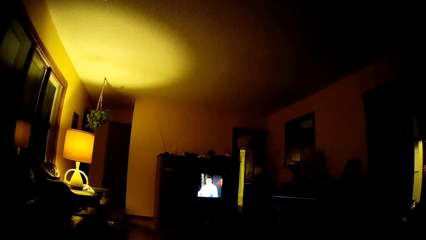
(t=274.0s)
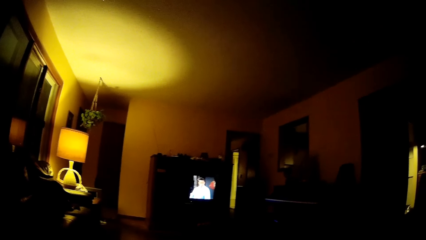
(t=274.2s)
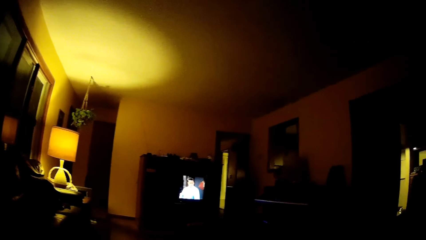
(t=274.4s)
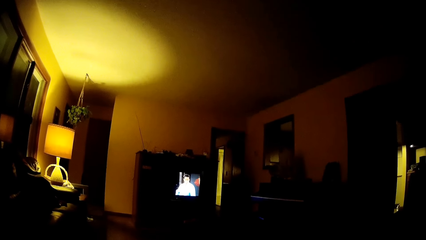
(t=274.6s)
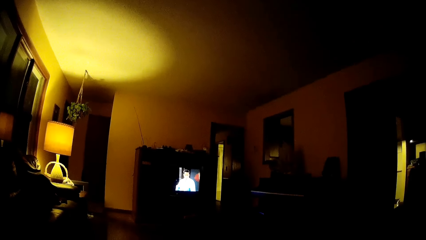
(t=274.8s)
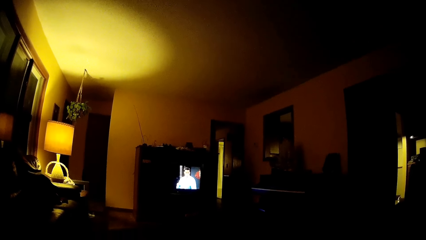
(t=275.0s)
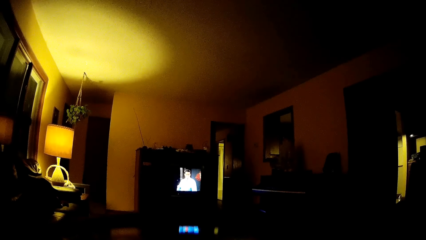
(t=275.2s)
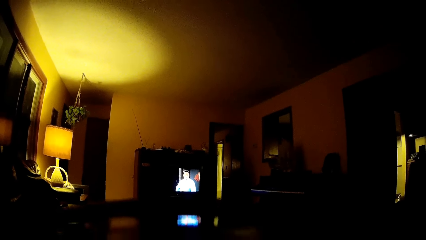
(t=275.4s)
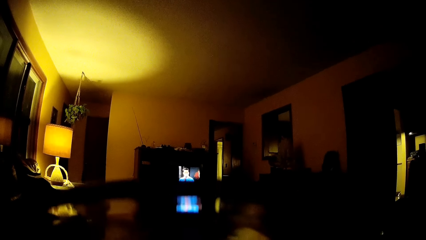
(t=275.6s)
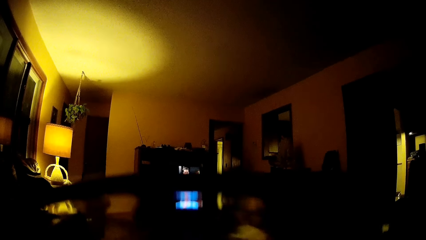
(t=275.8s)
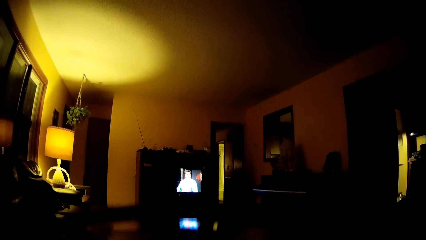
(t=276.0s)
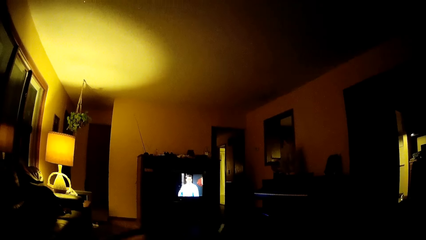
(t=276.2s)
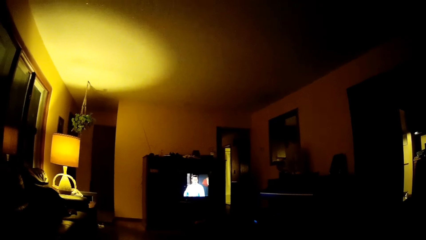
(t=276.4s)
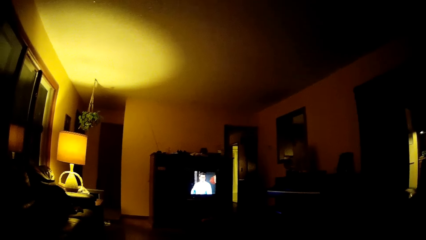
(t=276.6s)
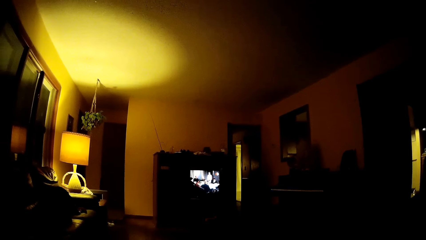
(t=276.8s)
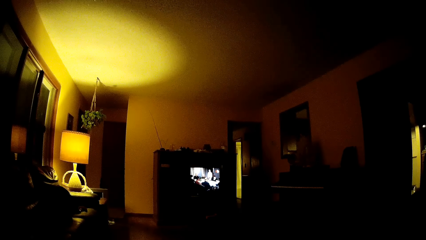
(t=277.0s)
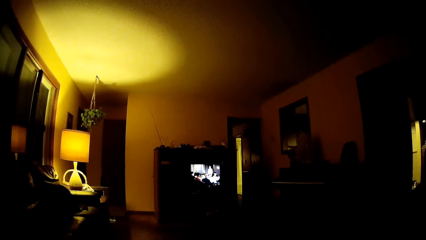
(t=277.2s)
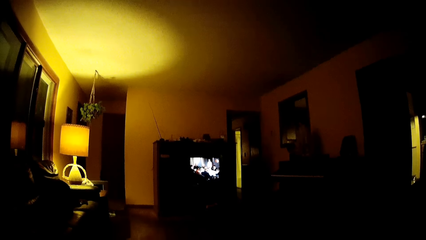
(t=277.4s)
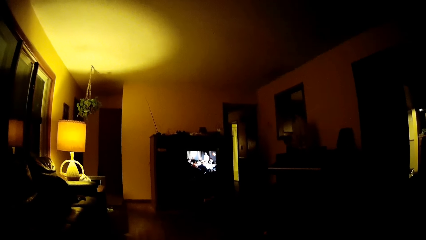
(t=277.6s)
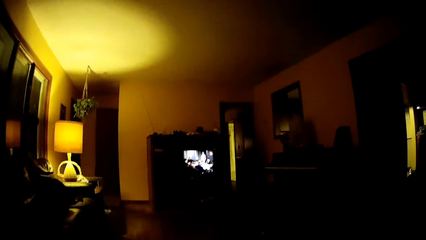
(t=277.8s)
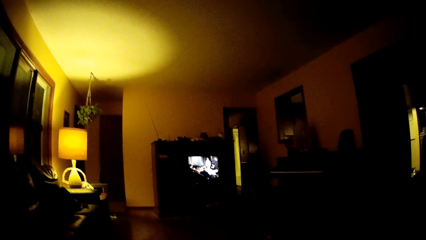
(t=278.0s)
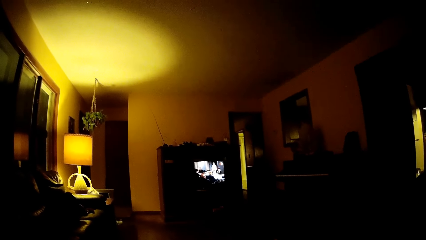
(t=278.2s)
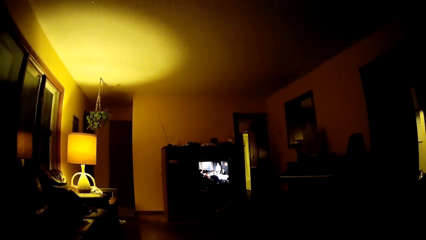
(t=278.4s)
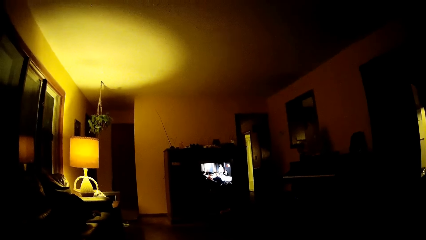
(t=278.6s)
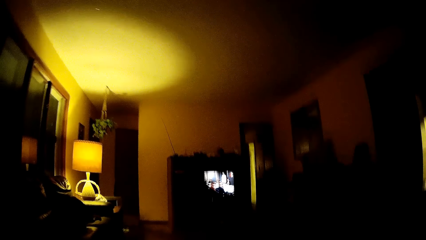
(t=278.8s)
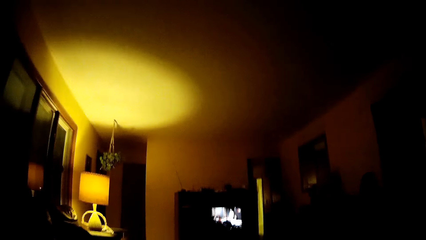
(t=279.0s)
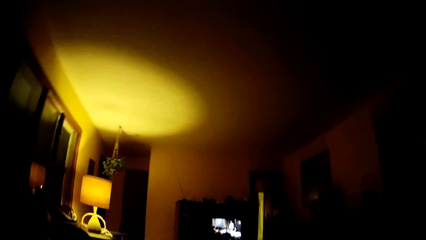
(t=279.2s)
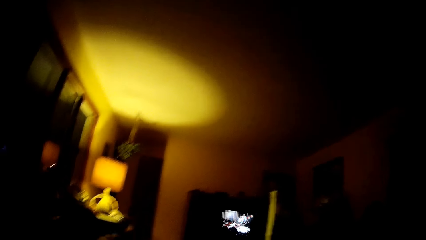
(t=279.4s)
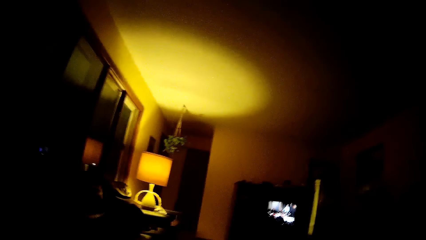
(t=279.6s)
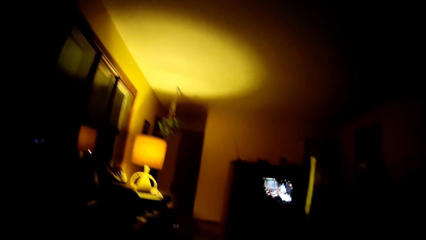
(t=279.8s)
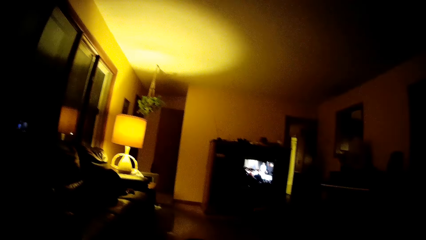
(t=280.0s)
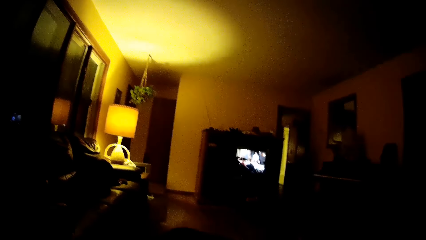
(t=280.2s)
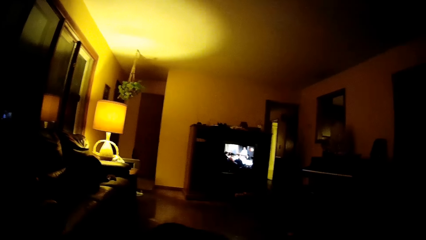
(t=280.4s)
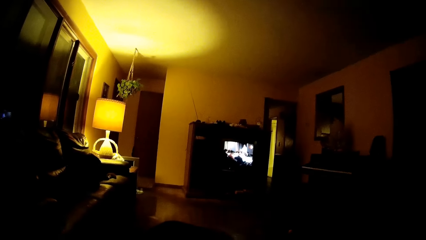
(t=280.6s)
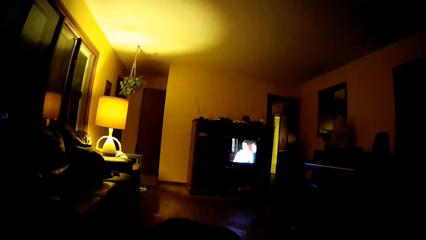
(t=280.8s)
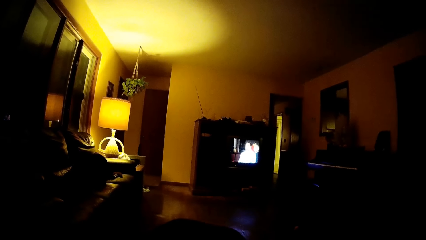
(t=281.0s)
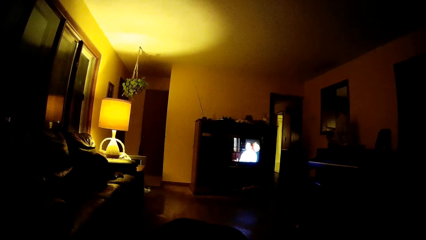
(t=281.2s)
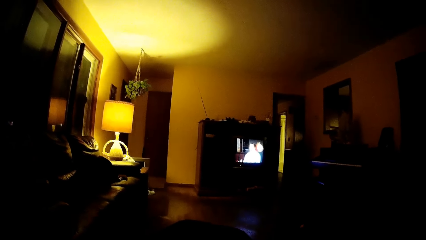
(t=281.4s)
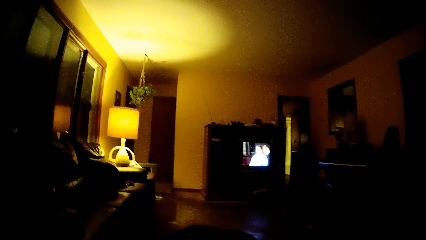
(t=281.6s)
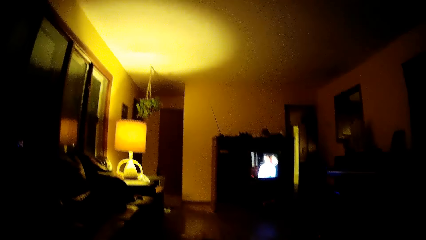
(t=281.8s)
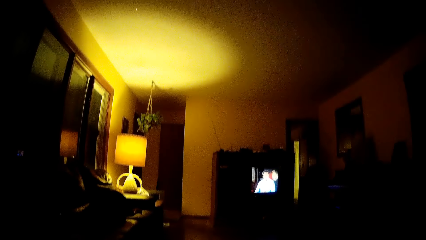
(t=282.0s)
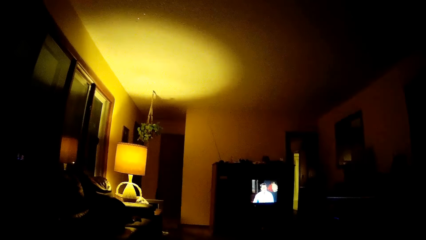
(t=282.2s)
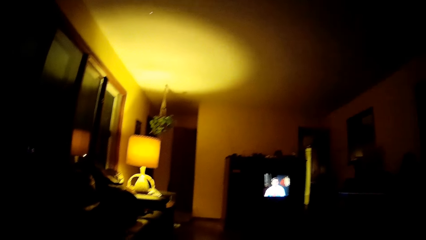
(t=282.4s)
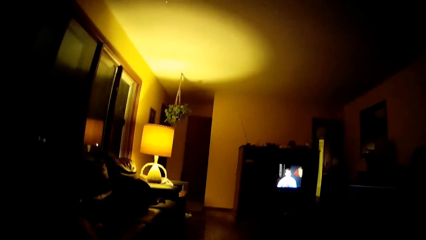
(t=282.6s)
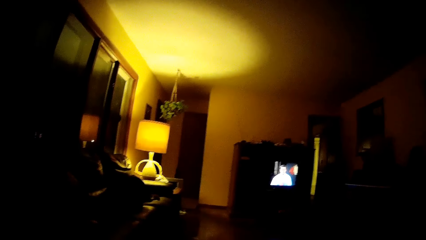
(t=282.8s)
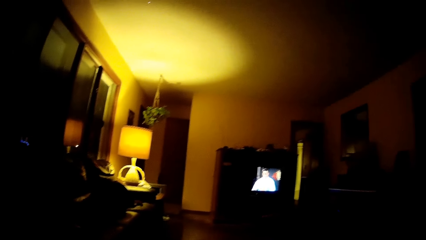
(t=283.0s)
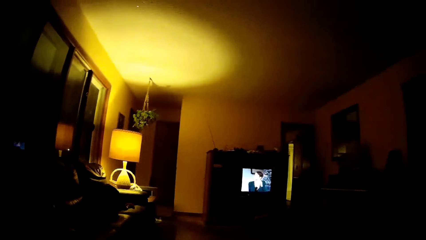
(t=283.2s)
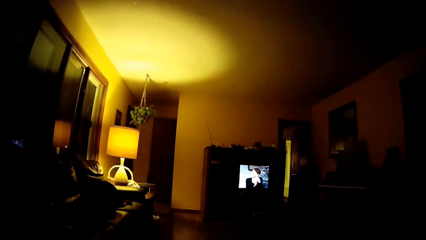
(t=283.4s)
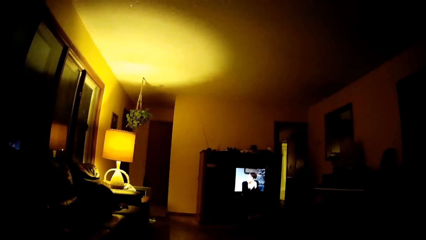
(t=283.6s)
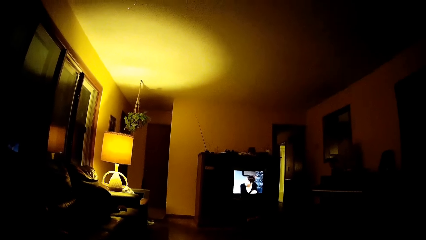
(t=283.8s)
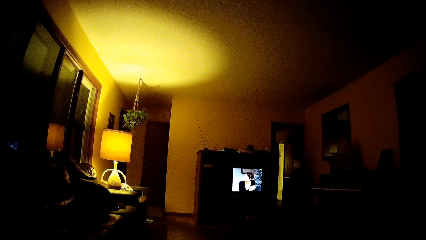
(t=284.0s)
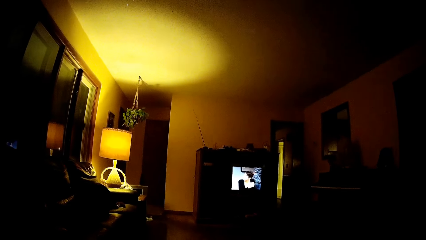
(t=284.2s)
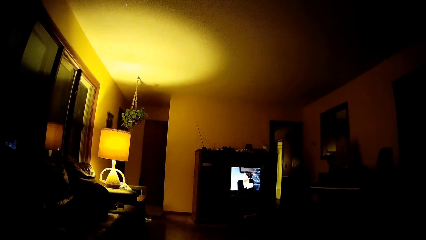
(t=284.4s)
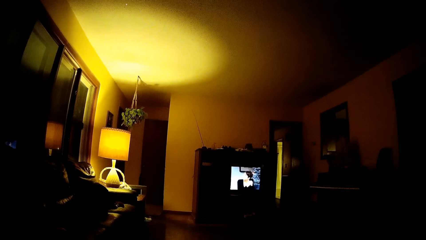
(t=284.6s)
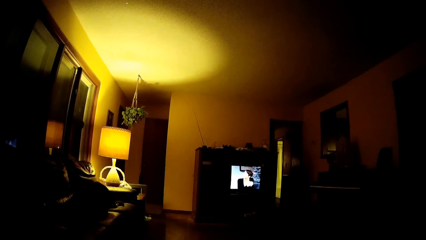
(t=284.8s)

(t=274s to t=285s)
The camera wearer lifts a plate. They watch television.
